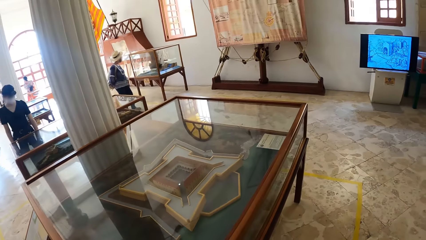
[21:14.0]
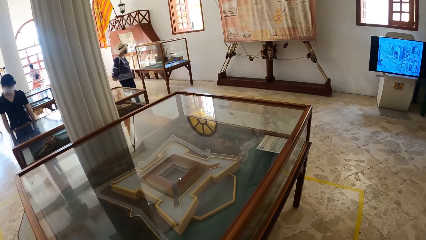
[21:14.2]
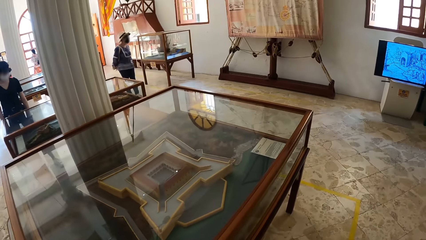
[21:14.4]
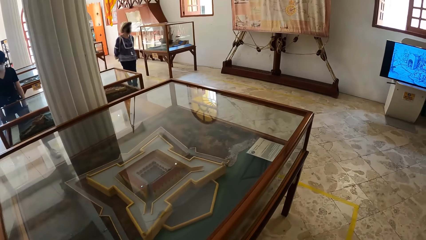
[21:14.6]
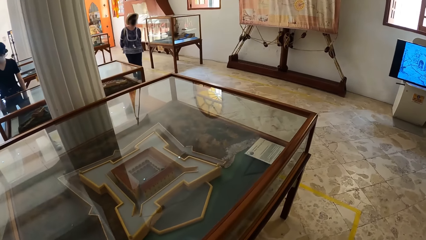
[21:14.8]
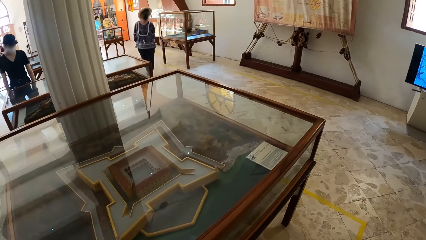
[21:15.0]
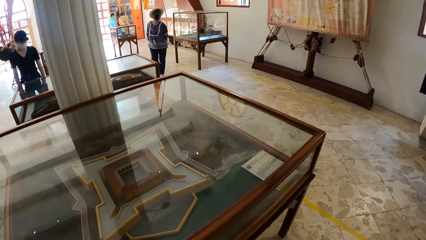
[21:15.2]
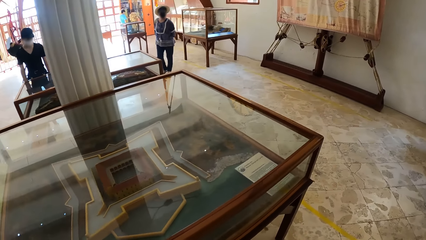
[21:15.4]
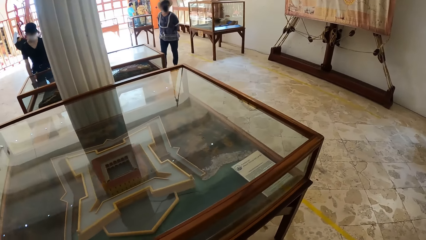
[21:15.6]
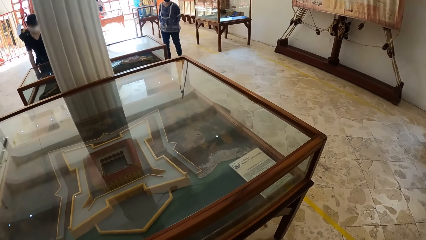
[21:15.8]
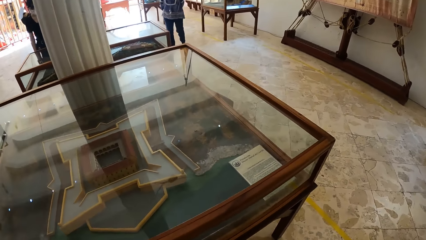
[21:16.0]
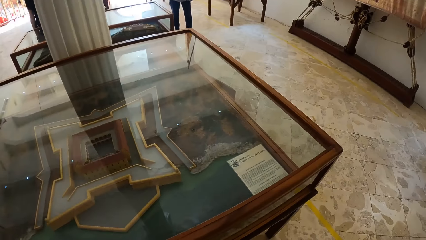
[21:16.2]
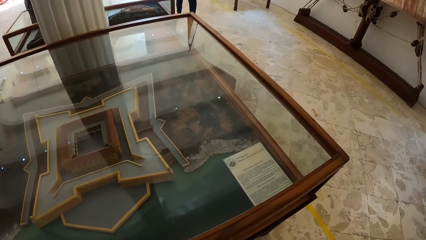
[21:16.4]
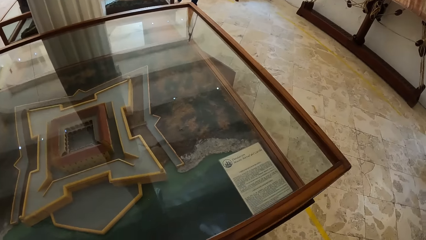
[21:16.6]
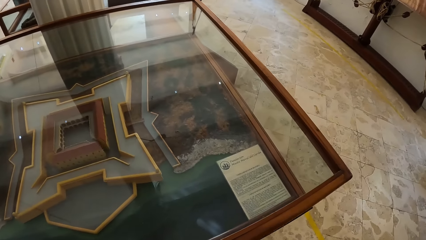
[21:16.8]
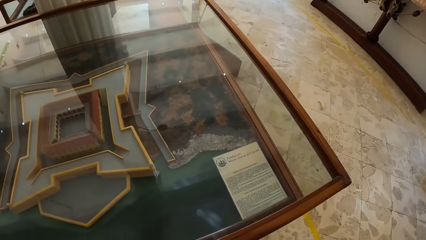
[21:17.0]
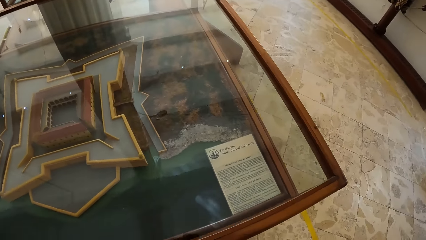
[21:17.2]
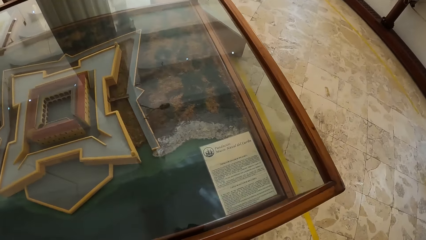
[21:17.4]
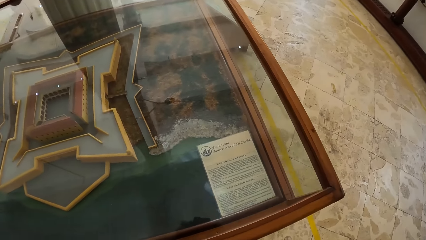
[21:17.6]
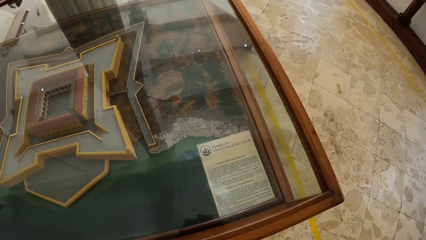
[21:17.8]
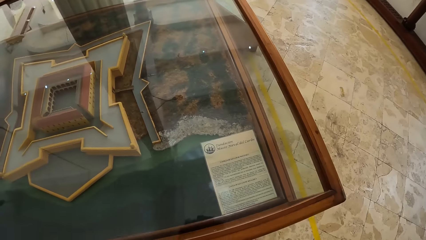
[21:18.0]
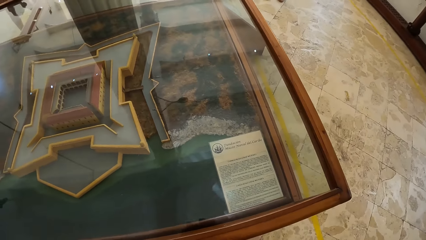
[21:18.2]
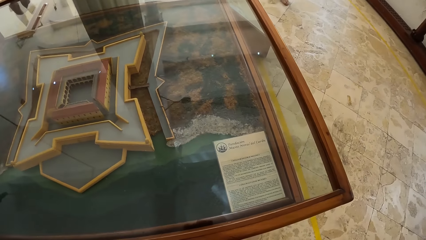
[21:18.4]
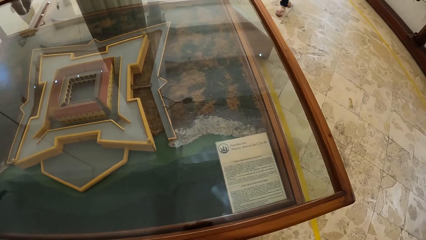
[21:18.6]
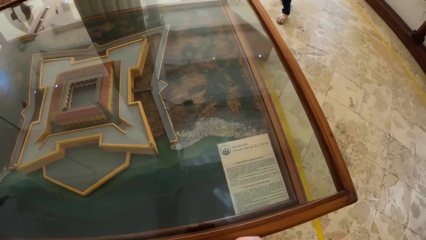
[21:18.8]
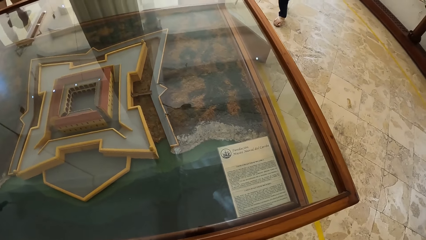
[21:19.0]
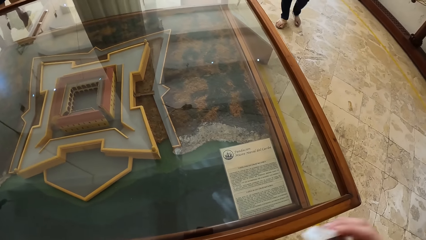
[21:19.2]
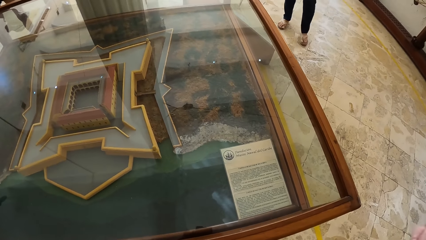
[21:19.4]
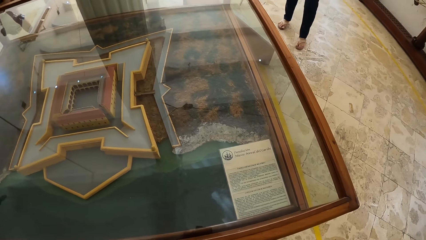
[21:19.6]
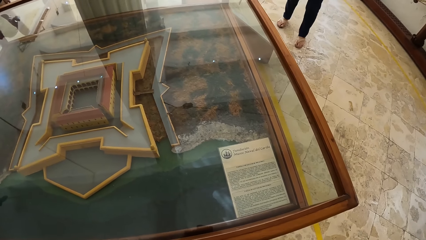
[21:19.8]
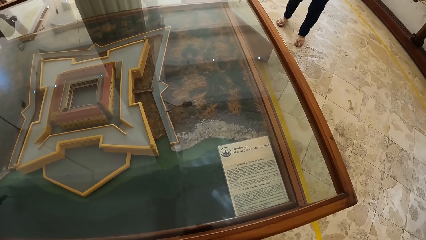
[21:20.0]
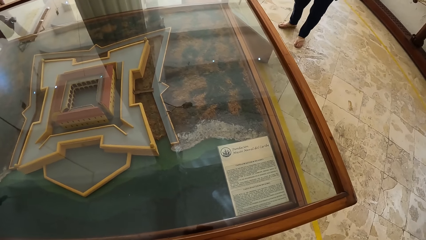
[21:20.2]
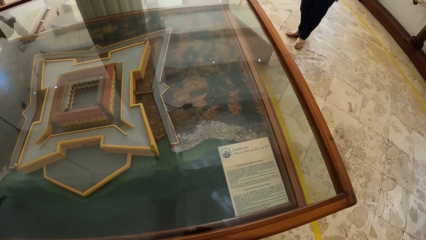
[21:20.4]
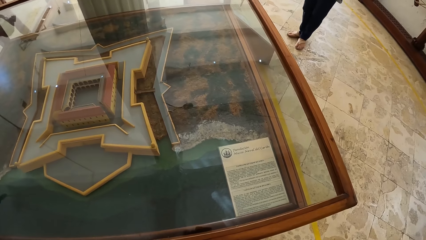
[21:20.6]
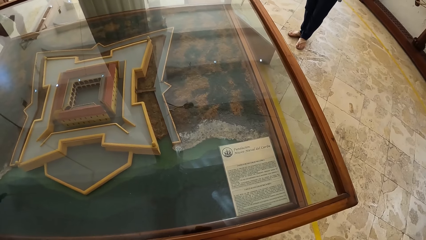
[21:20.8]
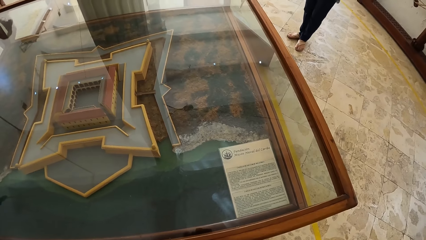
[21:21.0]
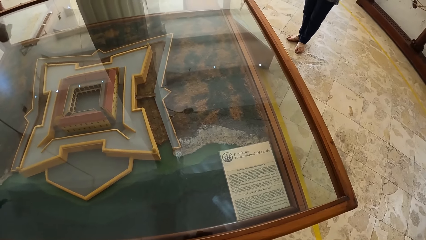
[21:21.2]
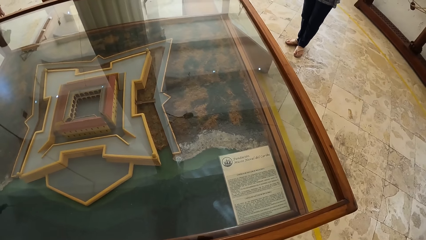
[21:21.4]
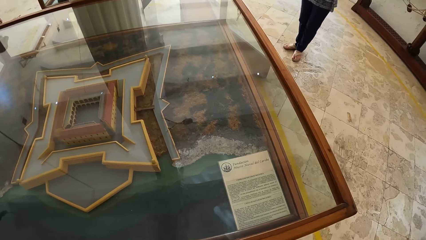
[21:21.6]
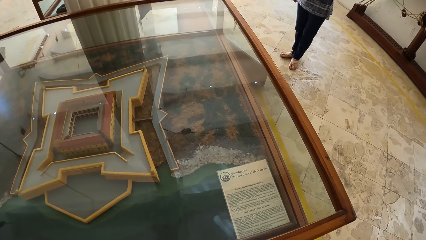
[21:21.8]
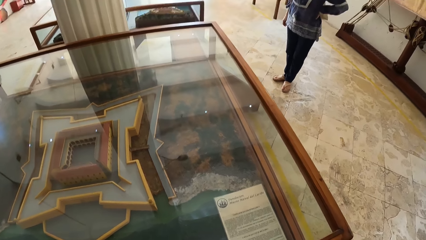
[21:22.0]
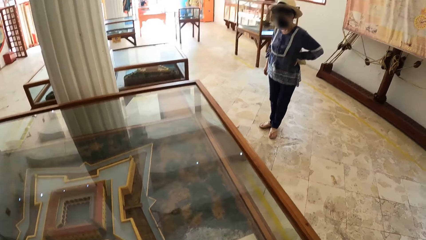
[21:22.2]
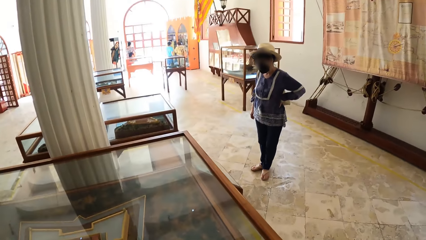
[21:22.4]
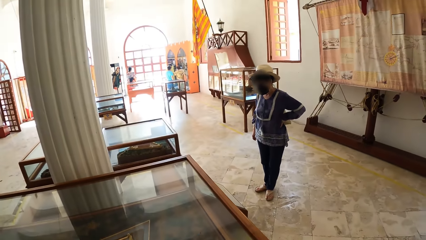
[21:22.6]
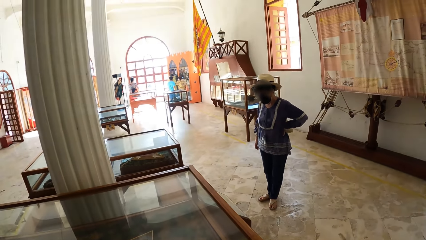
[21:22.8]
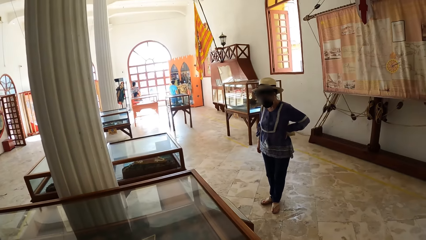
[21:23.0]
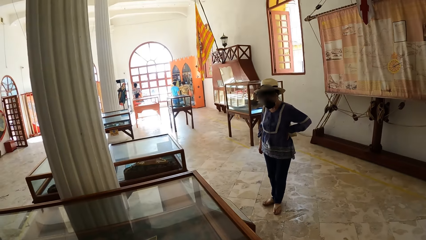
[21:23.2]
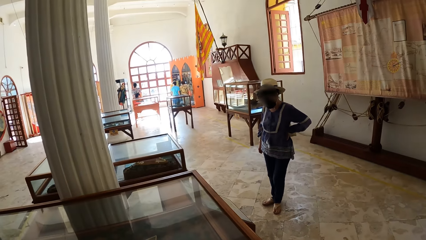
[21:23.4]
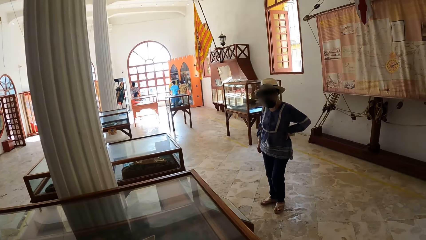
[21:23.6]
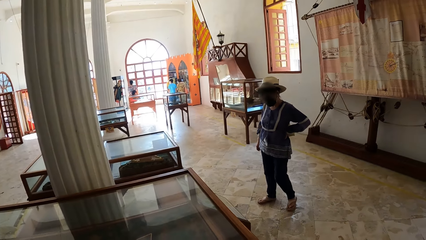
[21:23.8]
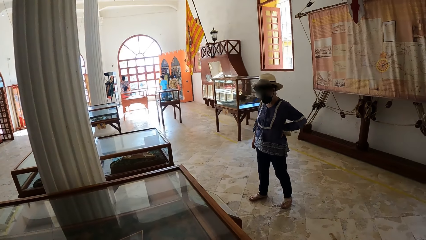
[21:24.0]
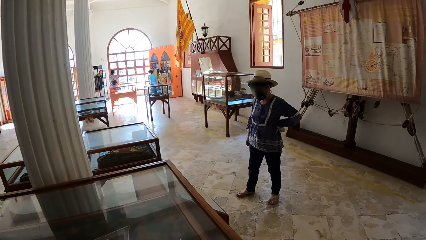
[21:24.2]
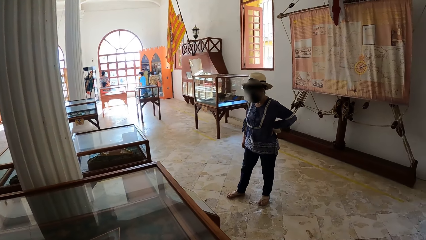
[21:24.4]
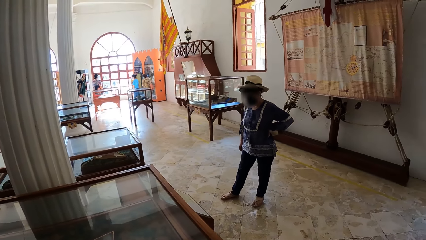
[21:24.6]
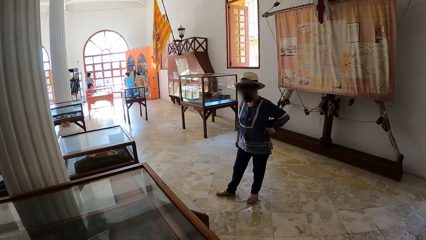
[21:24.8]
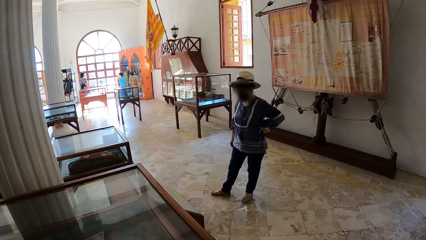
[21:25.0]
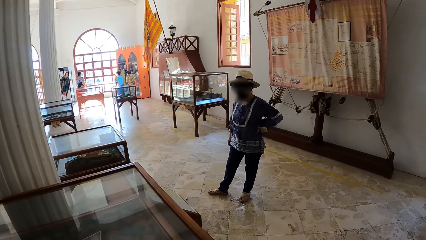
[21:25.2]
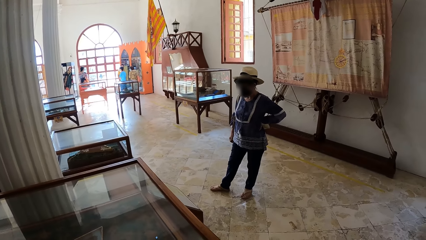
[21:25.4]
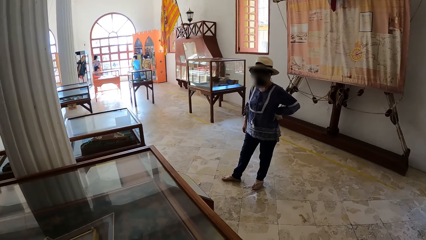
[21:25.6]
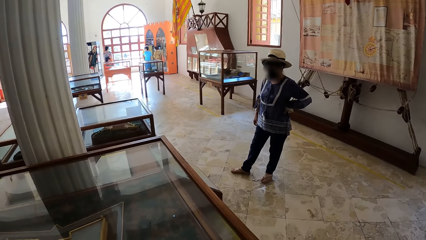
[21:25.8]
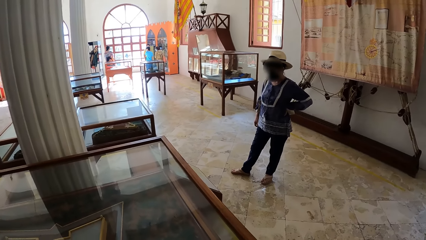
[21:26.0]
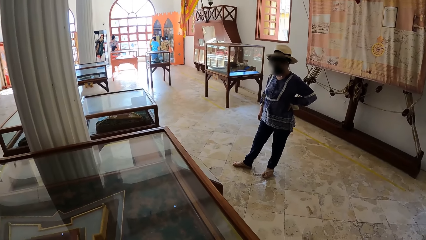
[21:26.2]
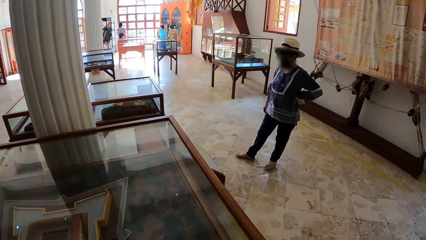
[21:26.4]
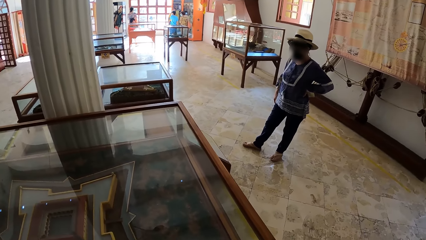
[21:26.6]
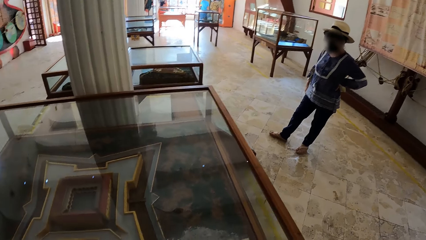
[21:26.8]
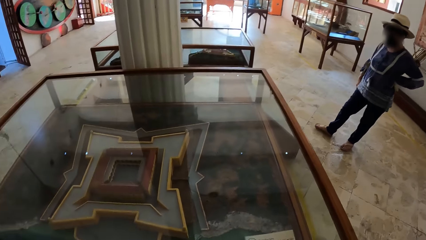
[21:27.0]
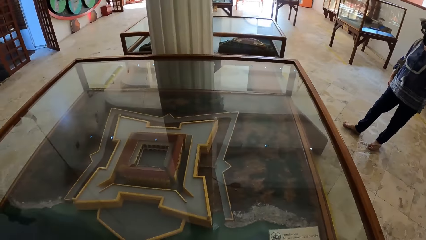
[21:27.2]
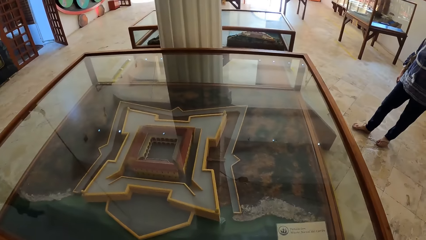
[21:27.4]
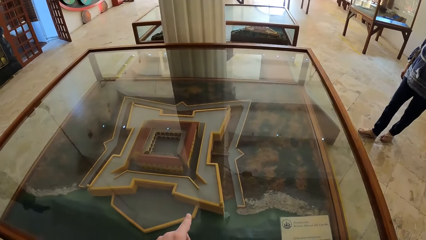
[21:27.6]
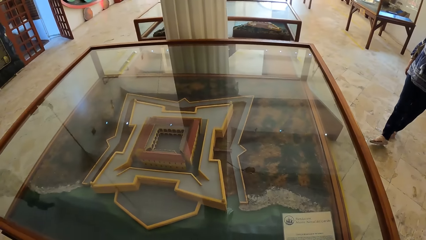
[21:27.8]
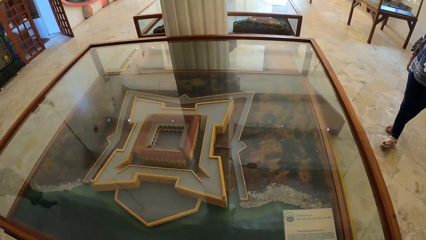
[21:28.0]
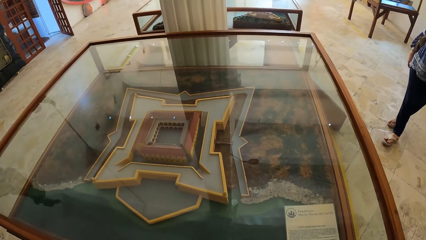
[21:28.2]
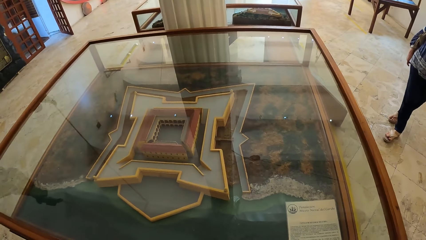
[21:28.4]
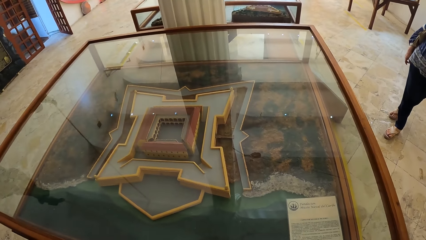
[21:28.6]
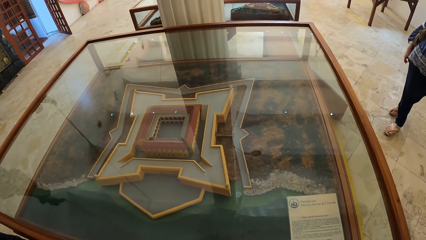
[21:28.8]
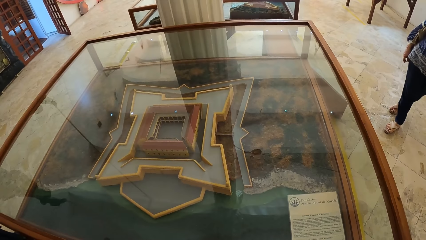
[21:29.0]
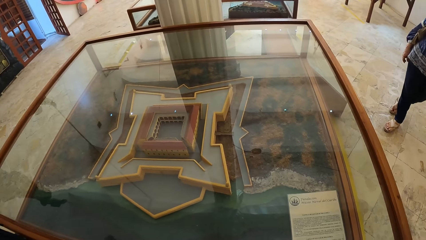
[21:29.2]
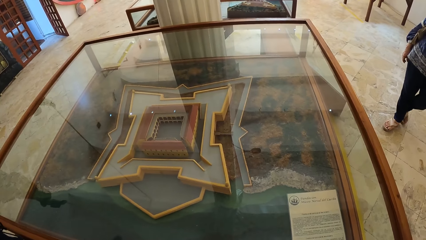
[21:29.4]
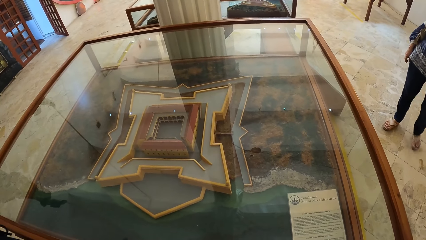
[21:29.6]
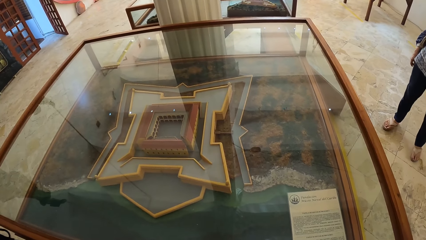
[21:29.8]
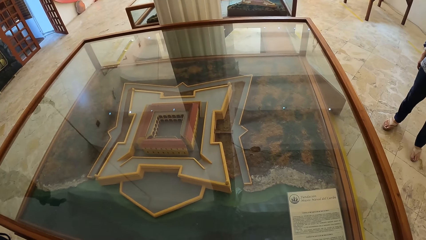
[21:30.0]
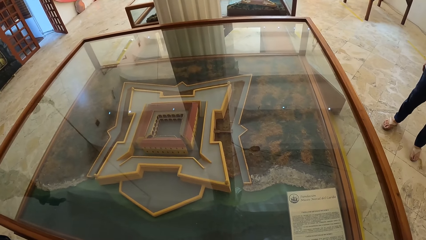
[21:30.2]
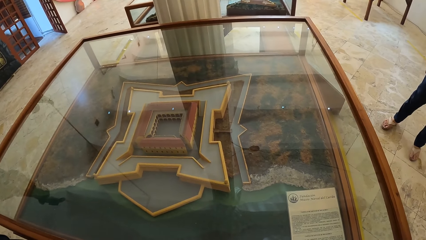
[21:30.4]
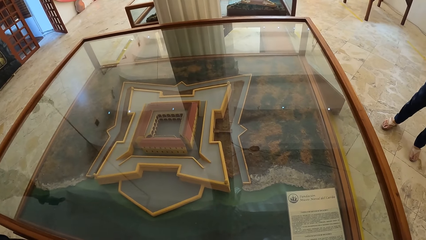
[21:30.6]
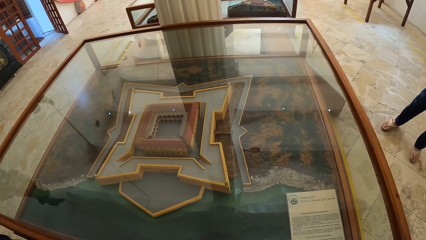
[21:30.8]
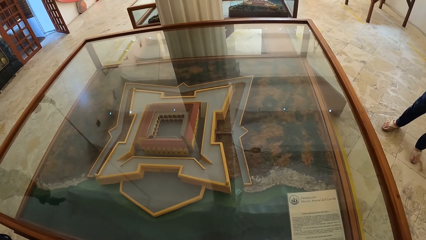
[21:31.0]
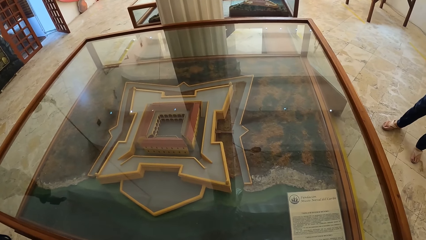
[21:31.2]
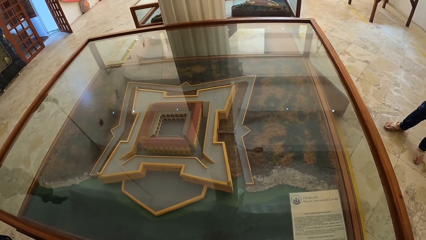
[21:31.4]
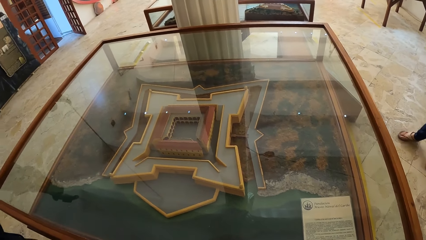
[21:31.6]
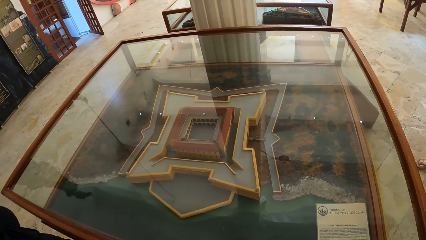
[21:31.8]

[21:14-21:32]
The camera wearer converses with a woman and another woman by the exhibition glass in the museum. The second woman walks towards the camera wearer.
